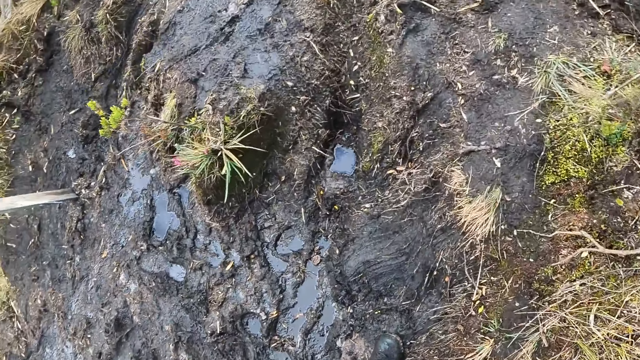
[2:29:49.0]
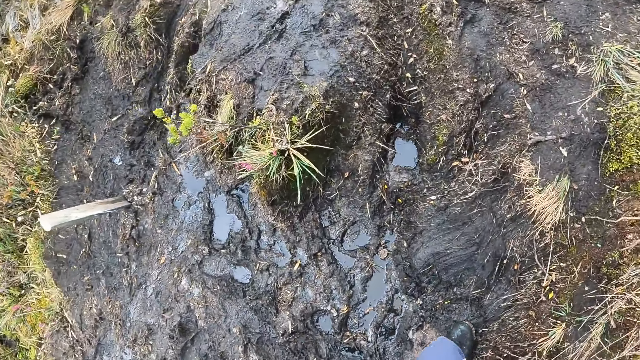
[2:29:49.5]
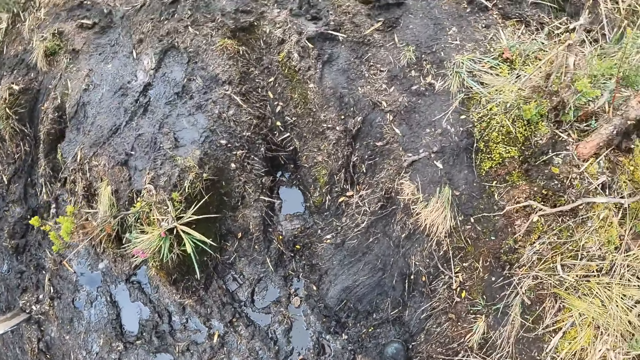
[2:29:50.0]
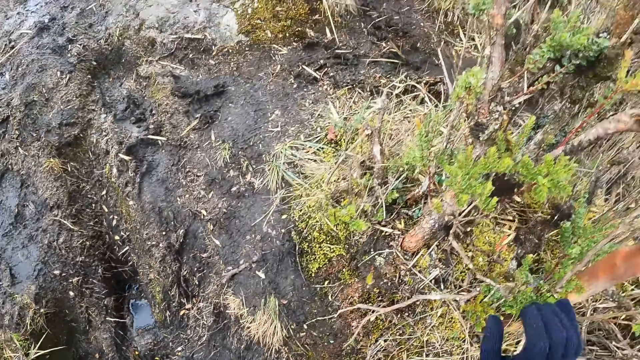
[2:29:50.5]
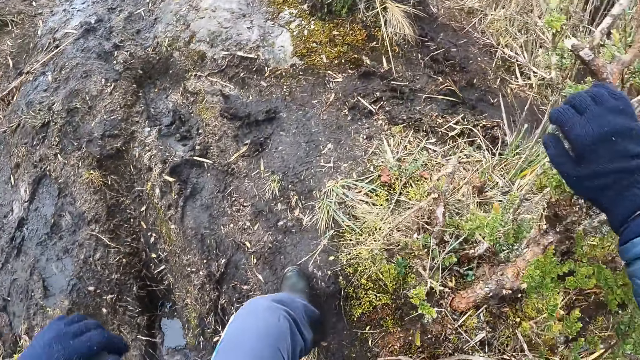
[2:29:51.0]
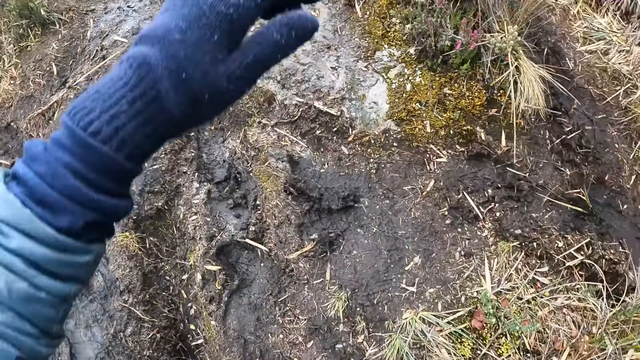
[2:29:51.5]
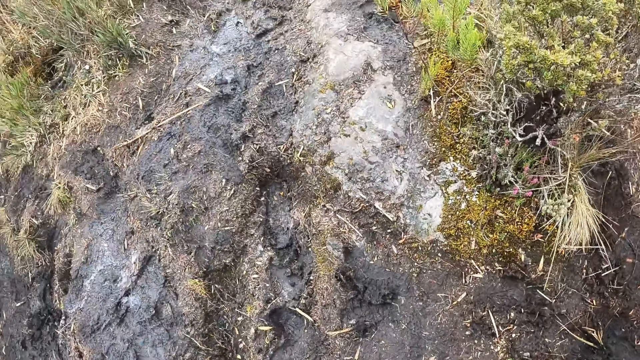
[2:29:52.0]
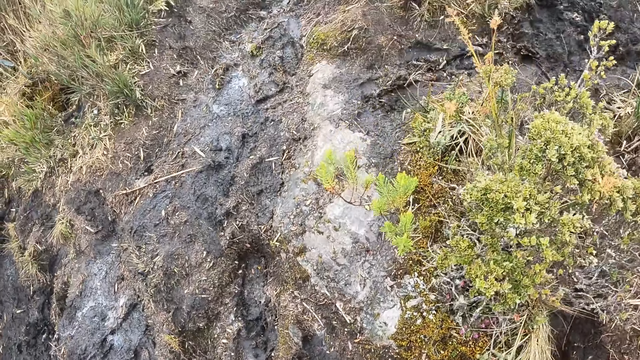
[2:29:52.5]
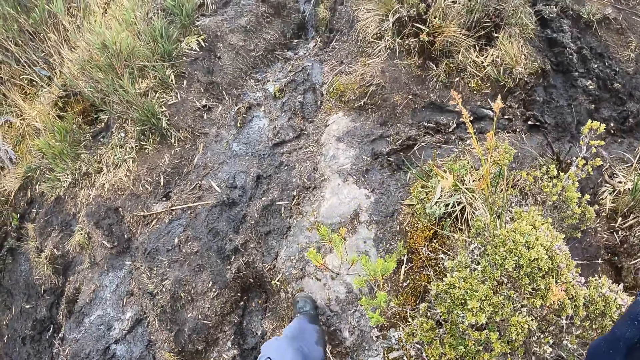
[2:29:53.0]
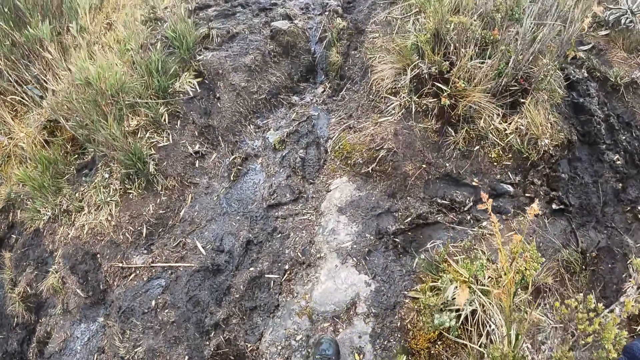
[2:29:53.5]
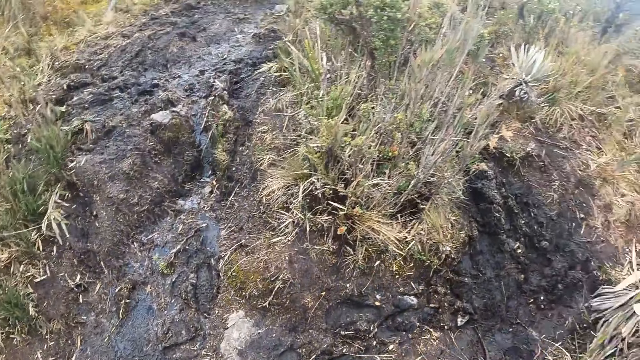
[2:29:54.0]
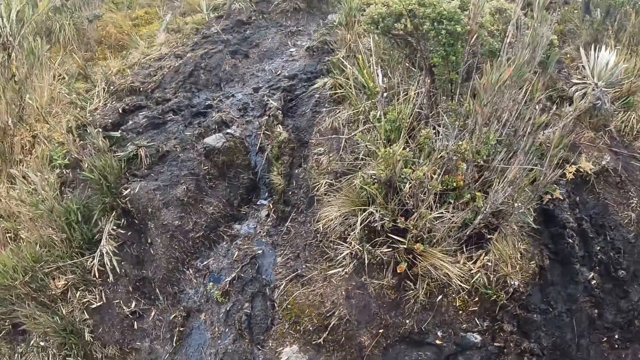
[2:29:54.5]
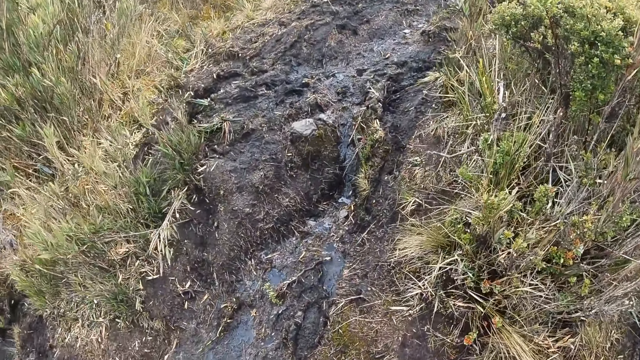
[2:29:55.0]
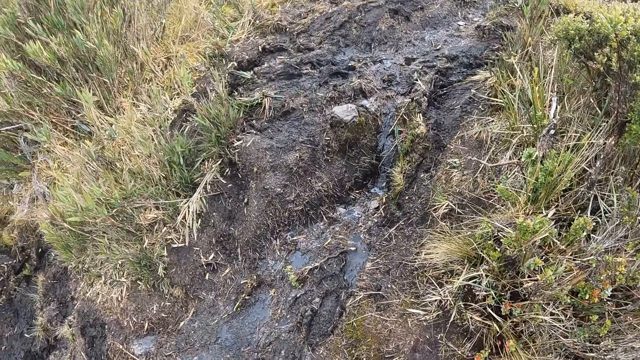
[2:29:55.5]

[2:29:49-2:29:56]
The camera wearer walks in a muddy surface.

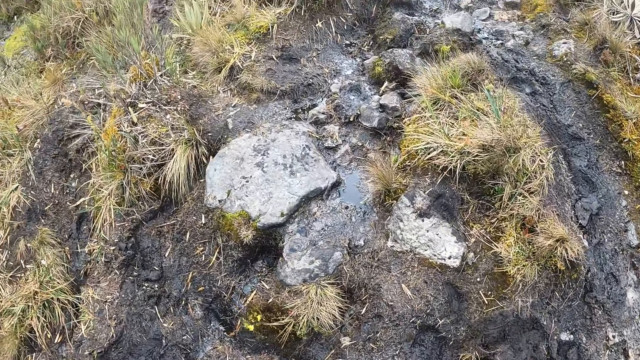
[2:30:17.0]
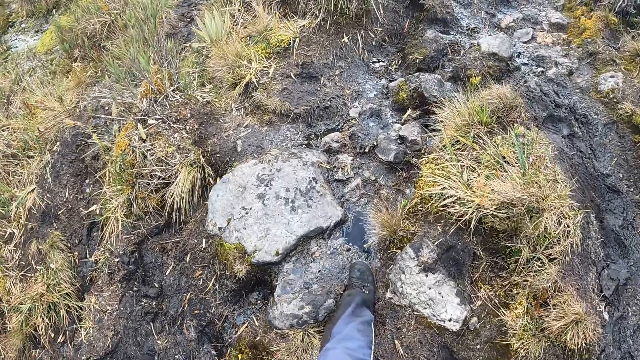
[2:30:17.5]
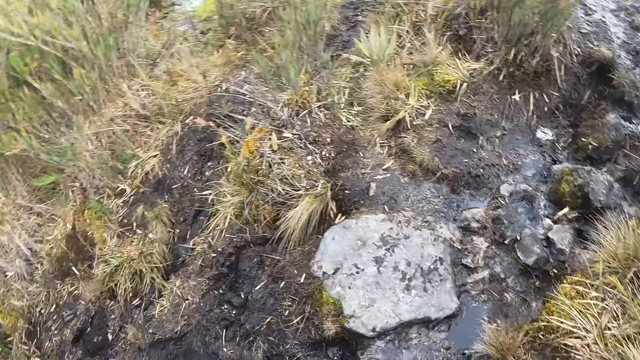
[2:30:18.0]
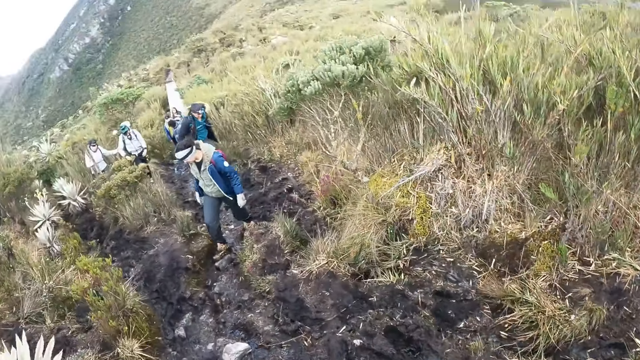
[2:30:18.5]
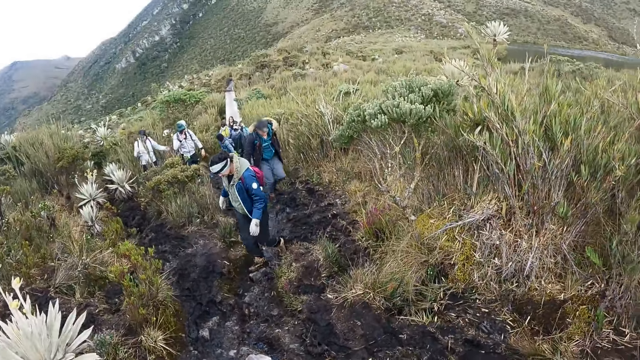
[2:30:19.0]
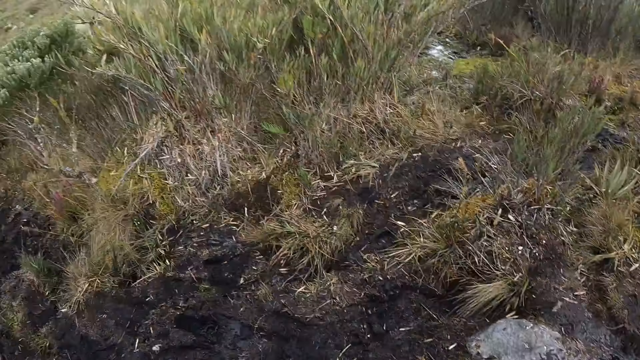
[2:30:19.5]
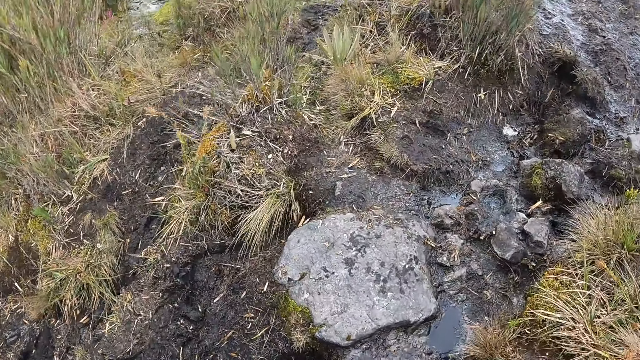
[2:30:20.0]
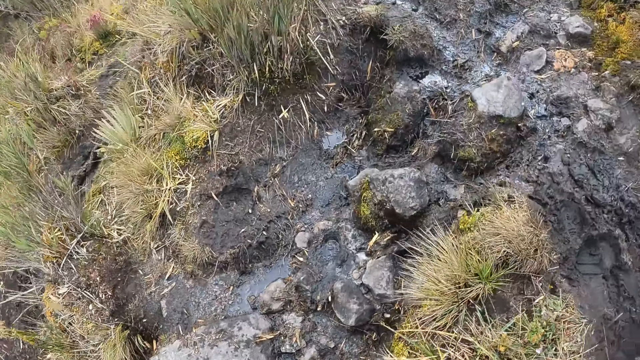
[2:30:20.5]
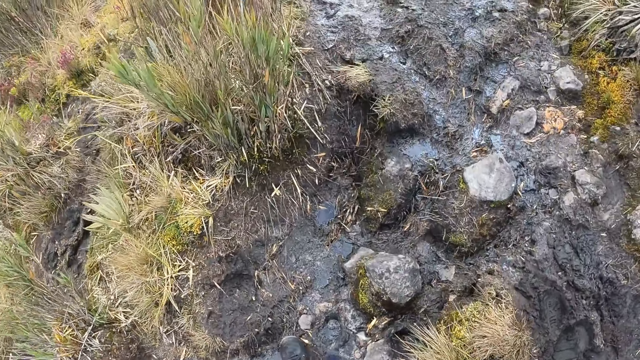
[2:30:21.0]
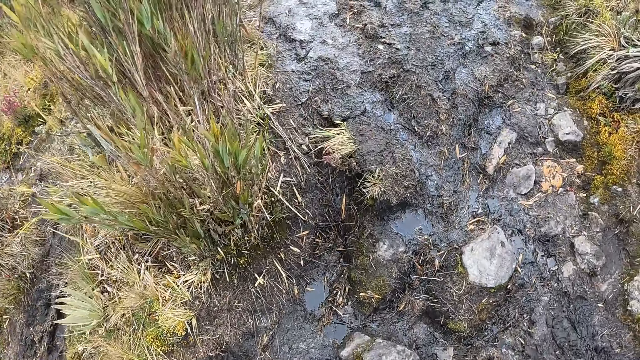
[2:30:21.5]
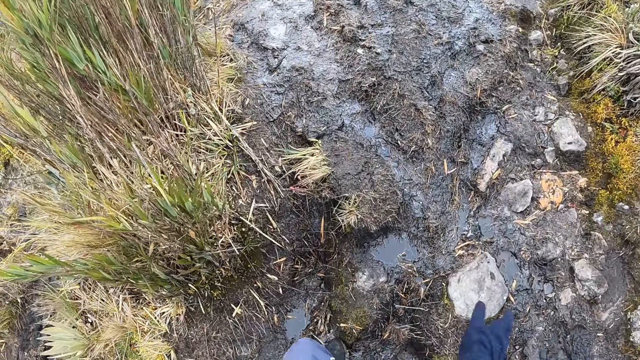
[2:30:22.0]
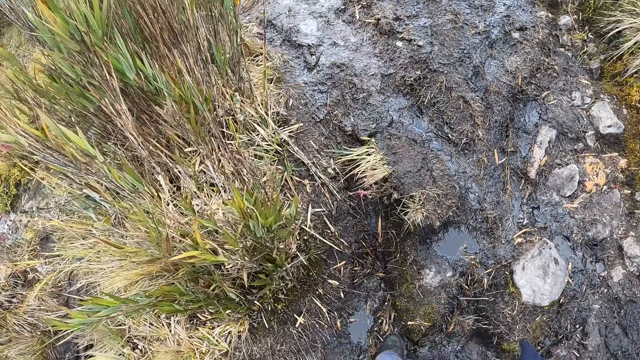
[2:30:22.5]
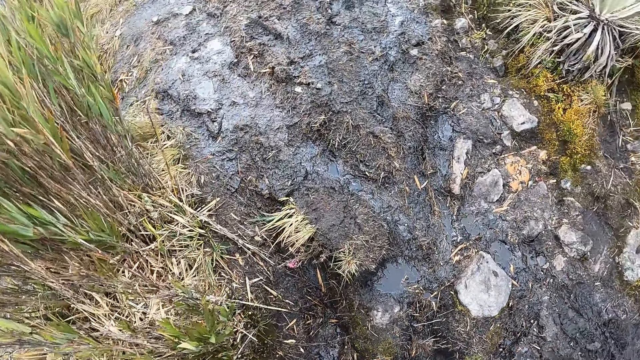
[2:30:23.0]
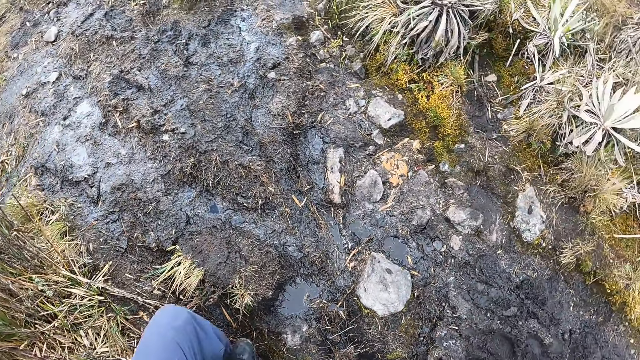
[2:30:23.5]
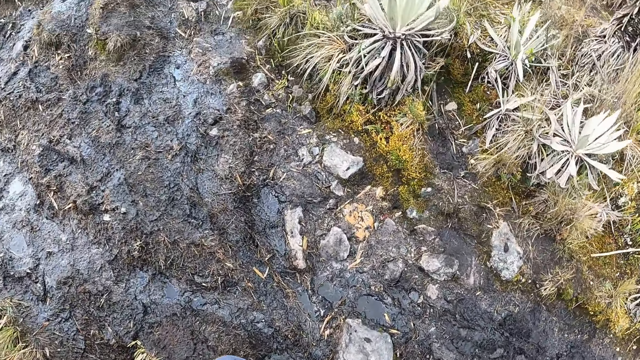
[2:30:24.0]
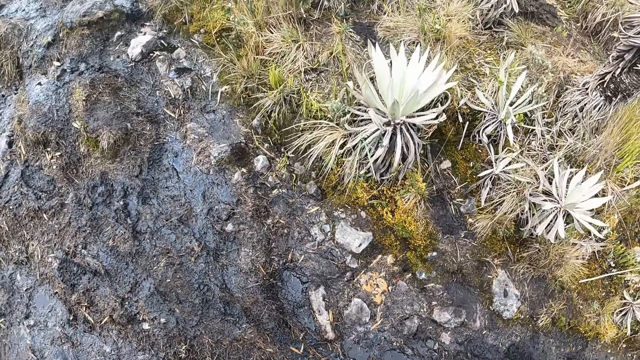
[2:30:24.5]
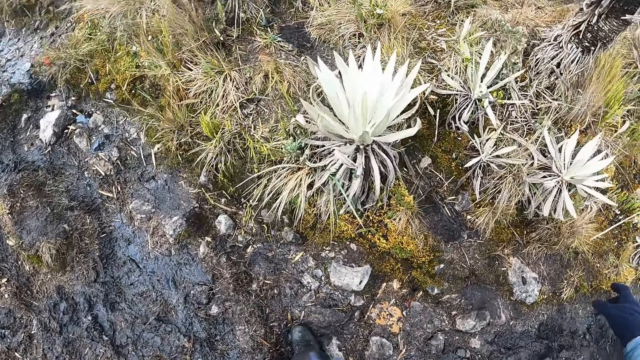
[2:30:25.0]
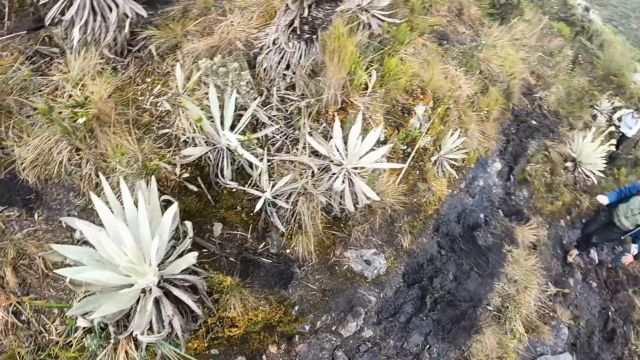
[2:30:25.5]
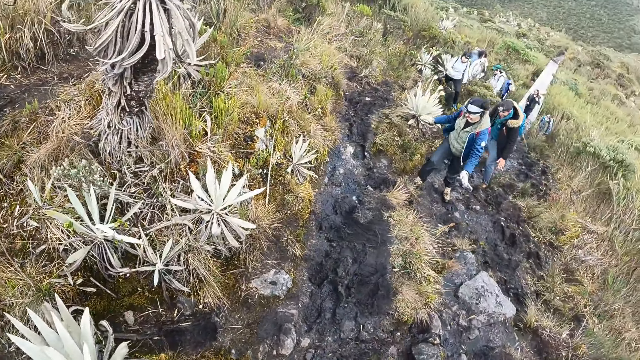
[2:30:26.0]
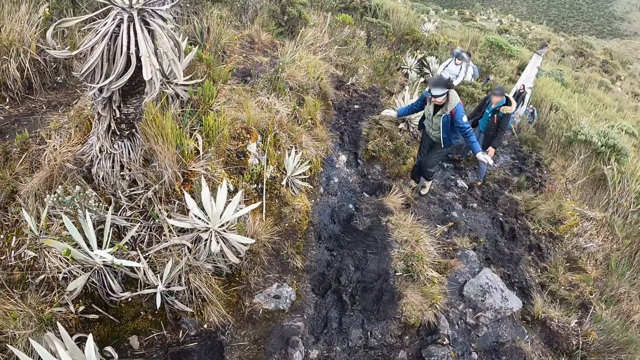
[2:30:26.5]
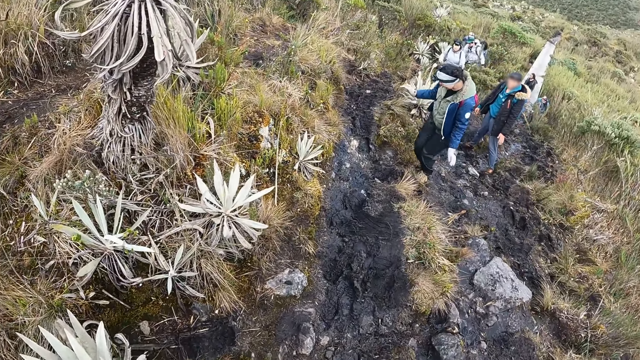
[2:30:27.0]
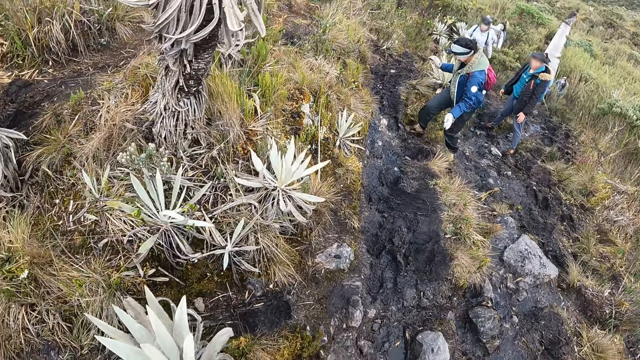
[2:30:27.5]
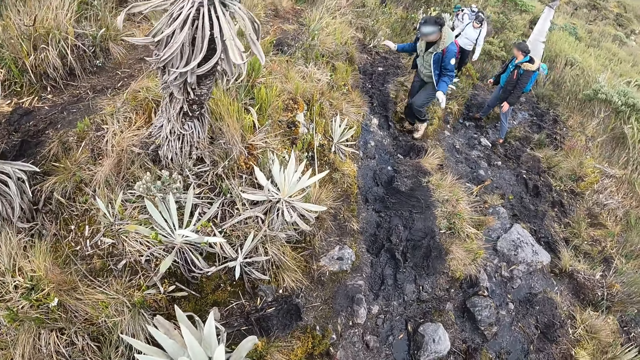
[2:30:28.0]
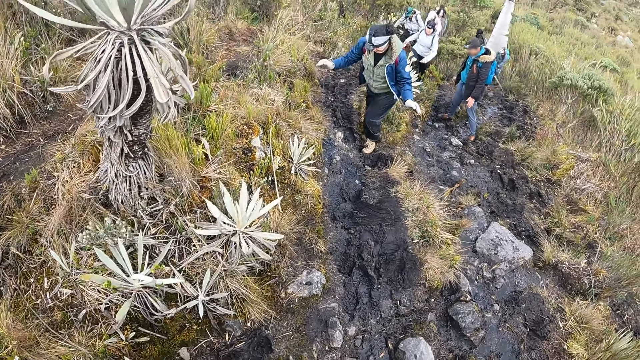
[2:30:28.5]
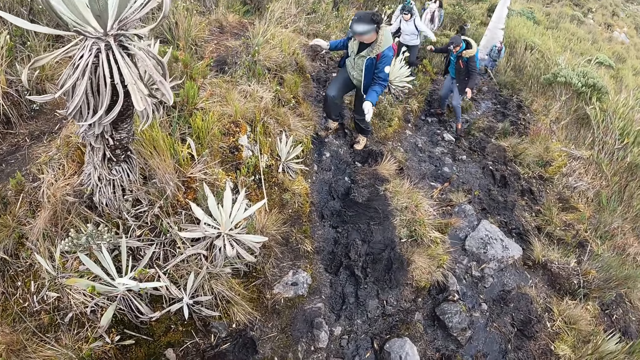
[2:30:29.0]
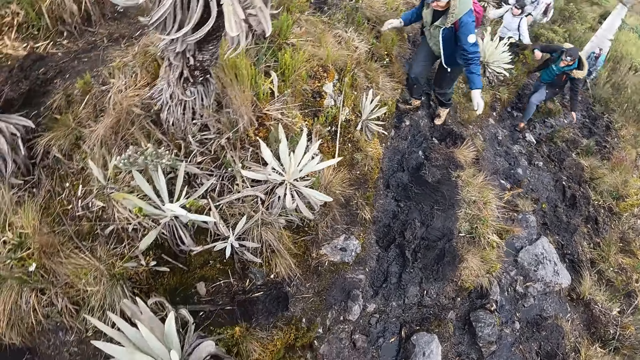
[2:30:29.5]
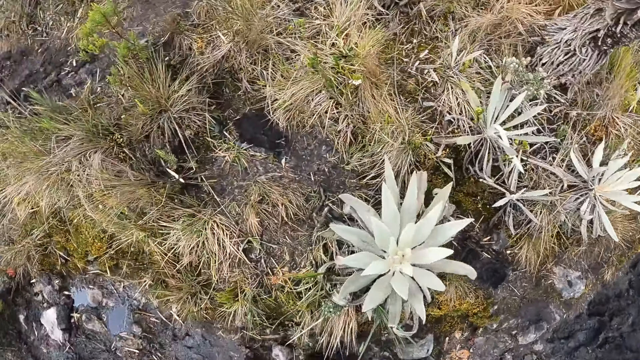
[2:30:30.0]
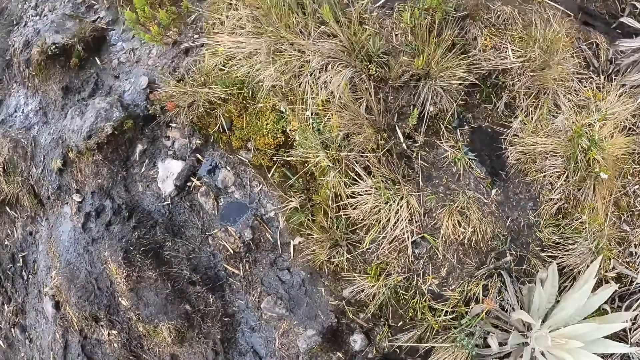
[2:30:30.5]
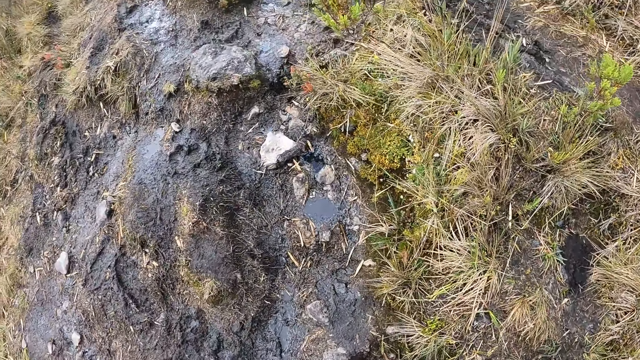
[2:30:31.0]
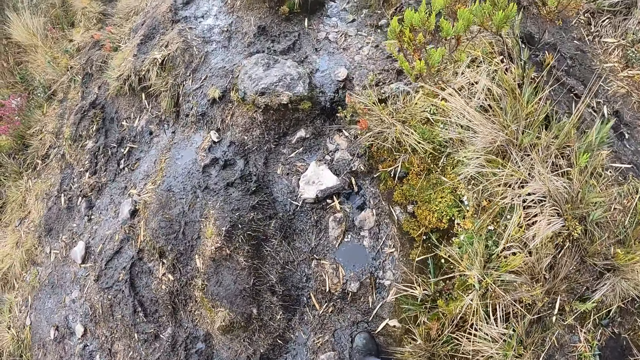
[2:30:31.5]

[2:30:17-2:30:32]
The camera wearer looks behind at his colleagues. He walks in a muddy surface. He looks behind at his colleagues.
